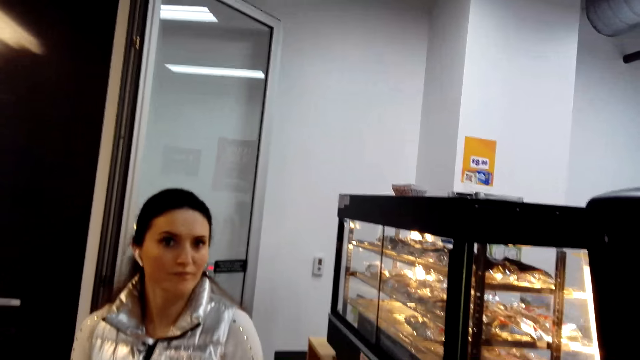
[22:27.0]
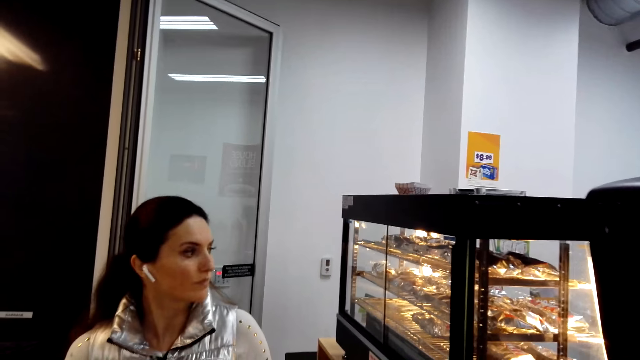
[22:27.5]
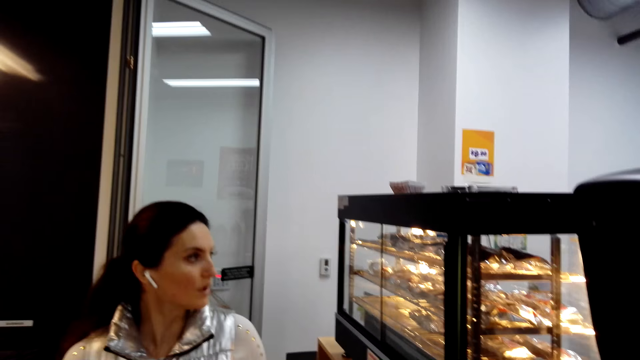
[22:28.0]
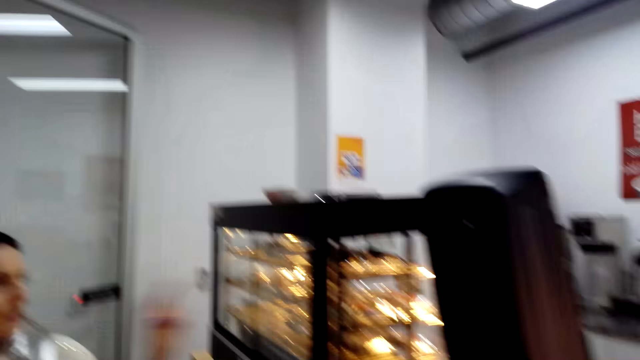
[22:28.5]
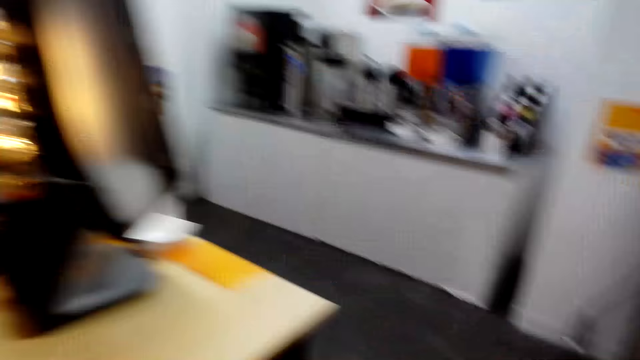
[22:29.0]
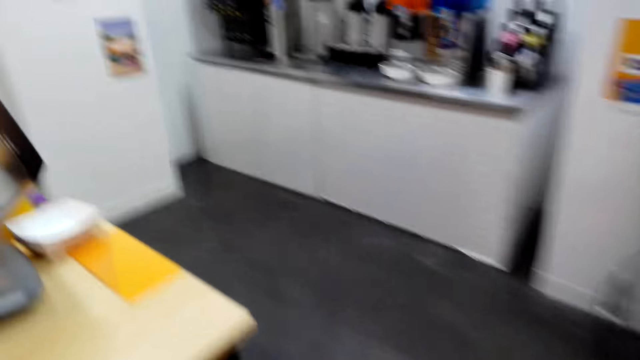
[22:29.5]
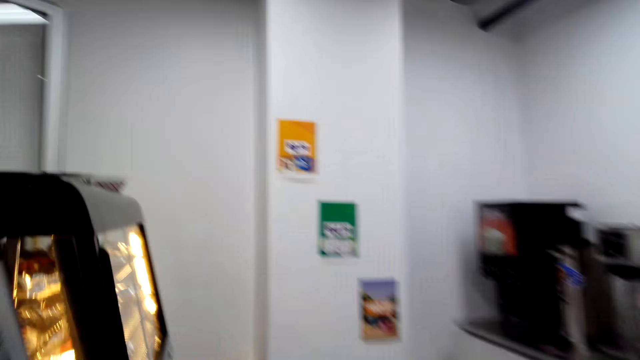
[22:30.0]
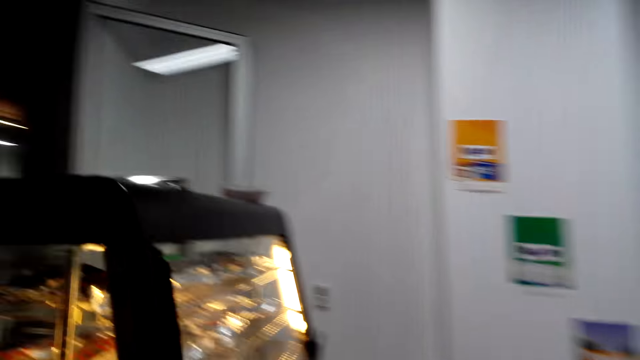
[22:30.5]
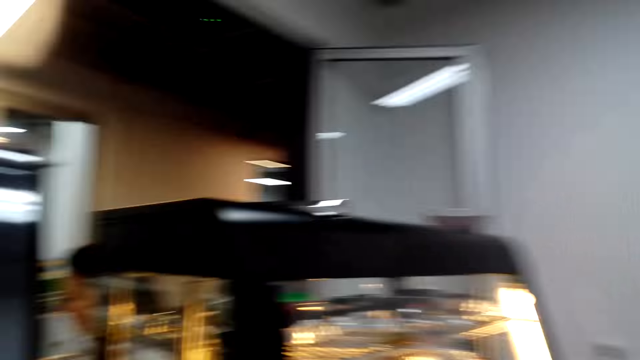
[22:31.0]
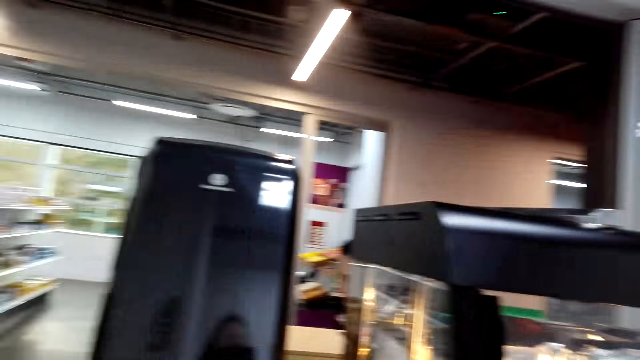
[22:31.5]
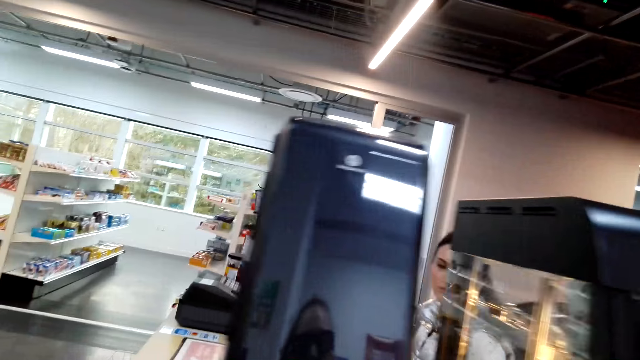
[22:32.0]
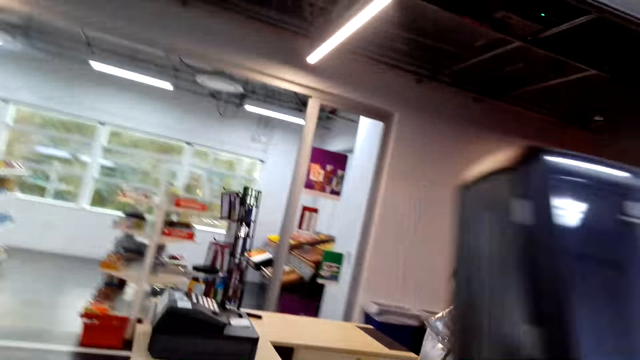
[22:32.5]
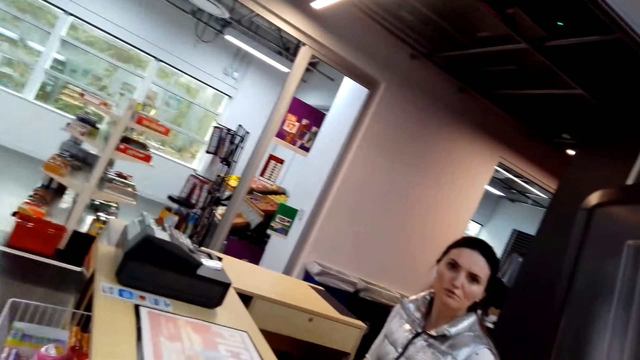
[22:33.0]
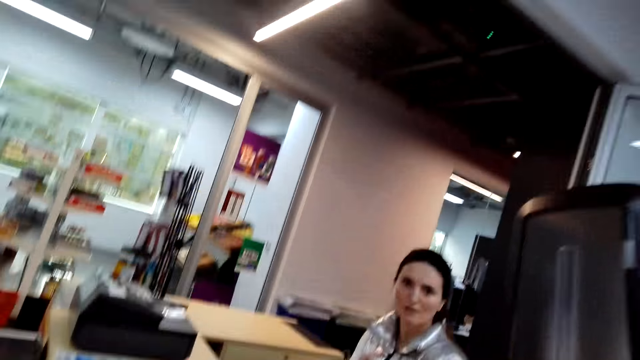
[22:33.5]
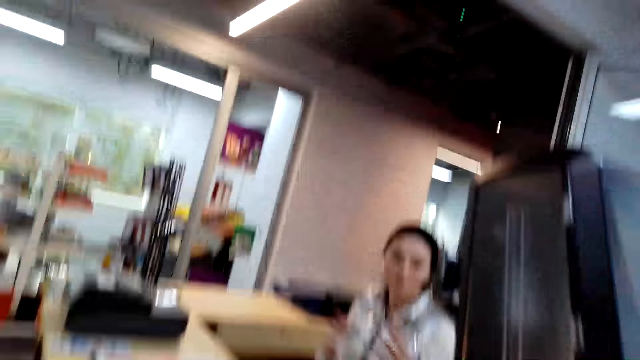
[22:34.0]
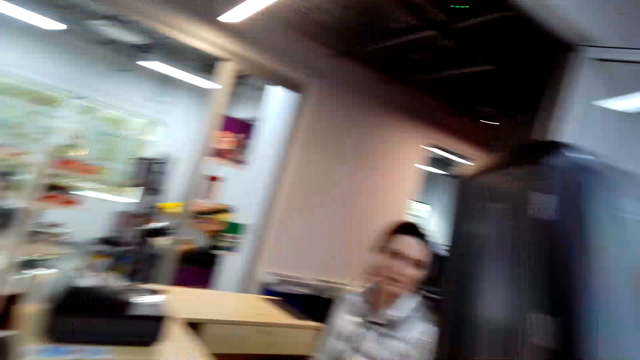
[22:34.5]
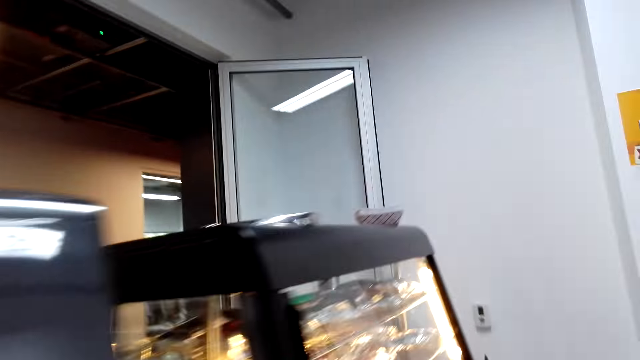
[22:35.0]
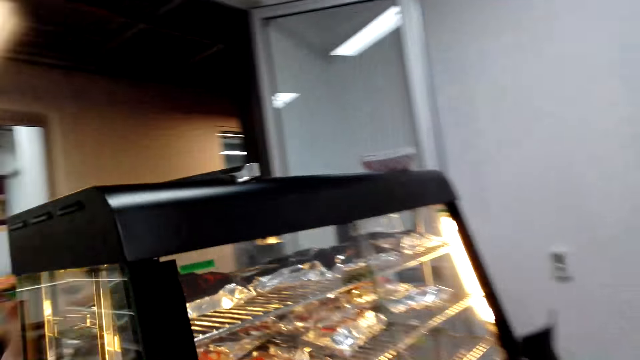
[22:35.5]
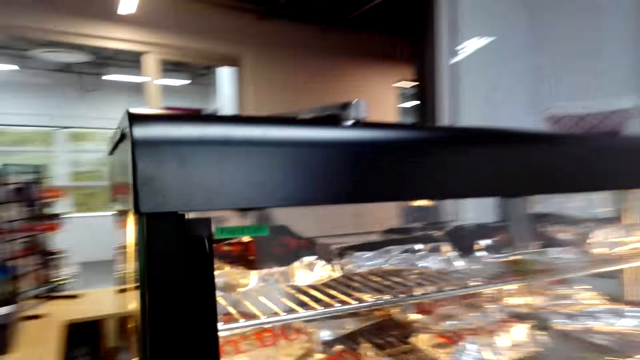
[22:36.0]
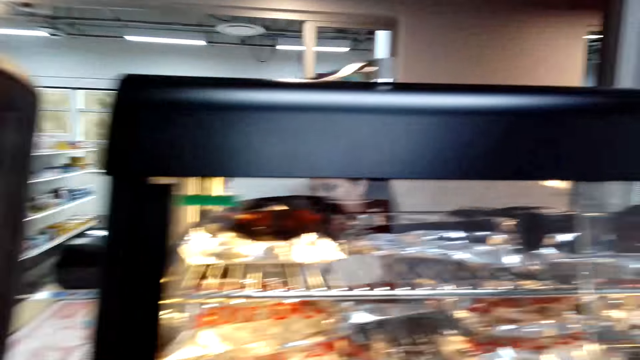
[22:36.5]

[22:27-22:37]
The woman points her left hand towards the glass food display cabinet. The camera wearer looks around. They walk around. The woman gestures at the camera wearer. The camera wearer looks around.

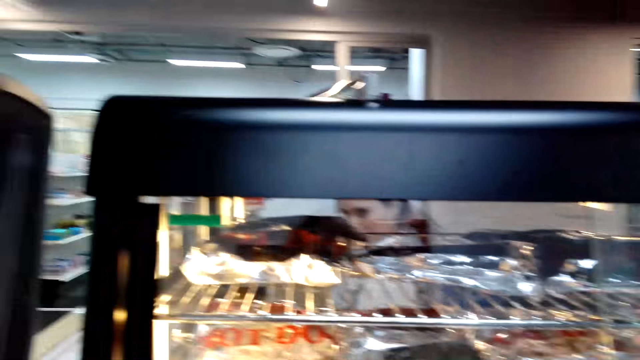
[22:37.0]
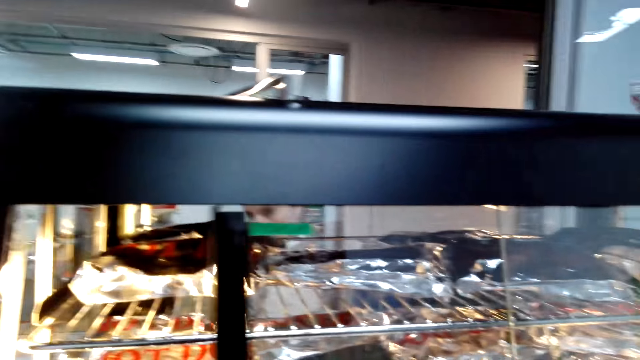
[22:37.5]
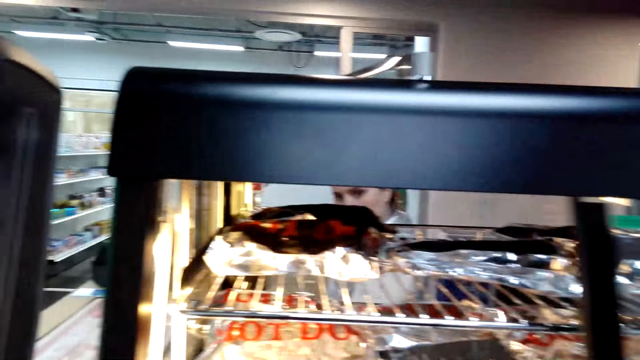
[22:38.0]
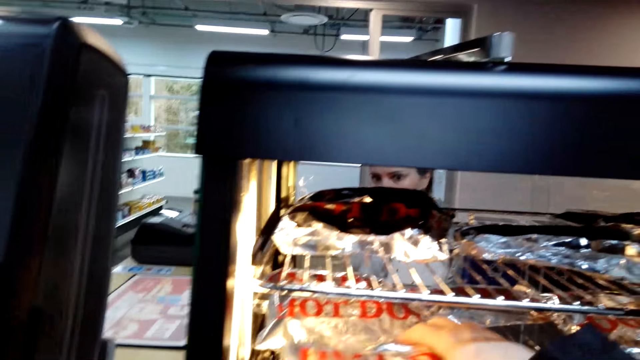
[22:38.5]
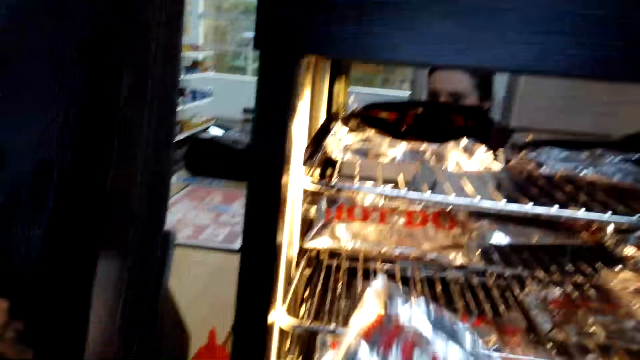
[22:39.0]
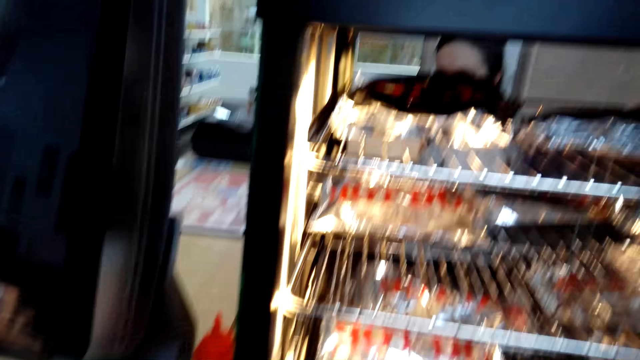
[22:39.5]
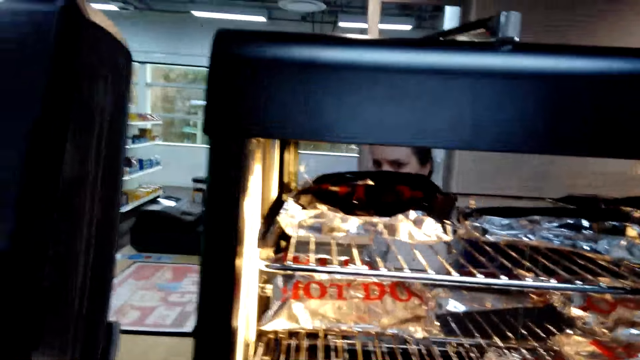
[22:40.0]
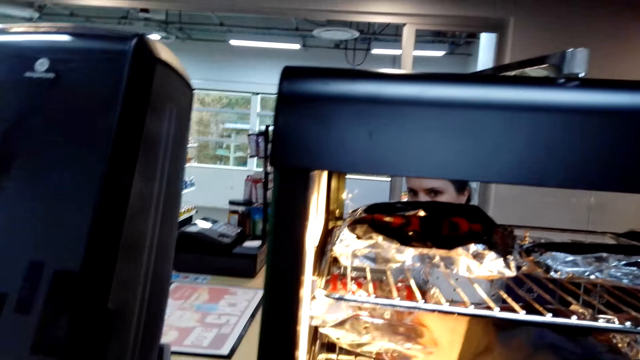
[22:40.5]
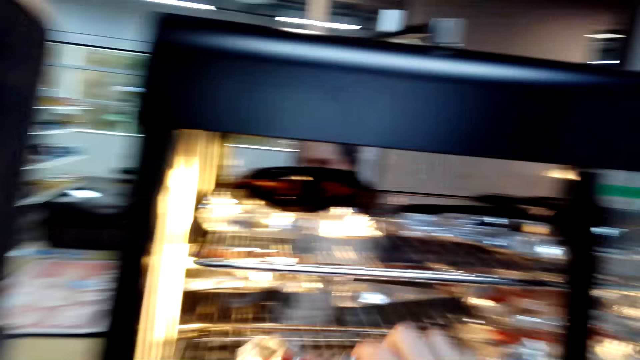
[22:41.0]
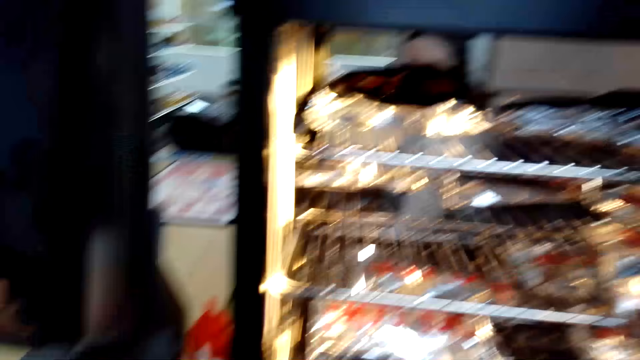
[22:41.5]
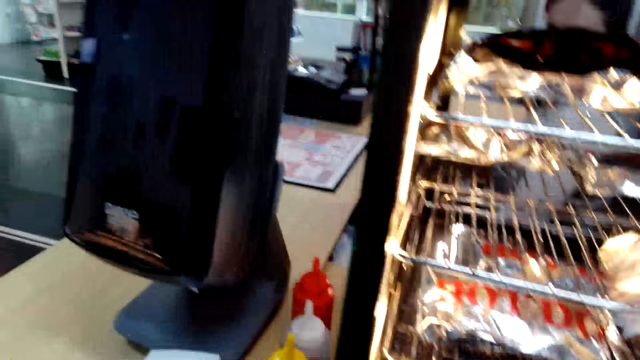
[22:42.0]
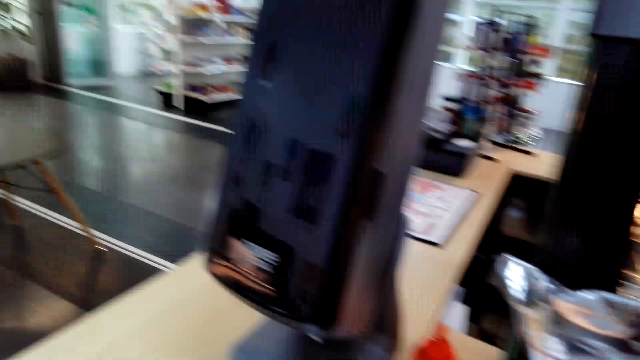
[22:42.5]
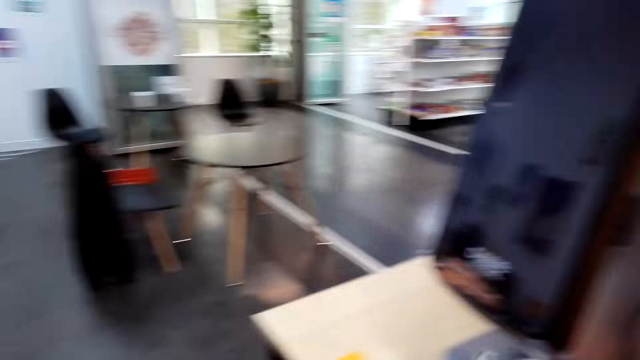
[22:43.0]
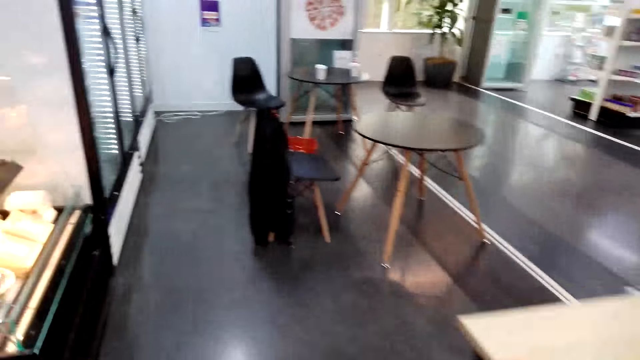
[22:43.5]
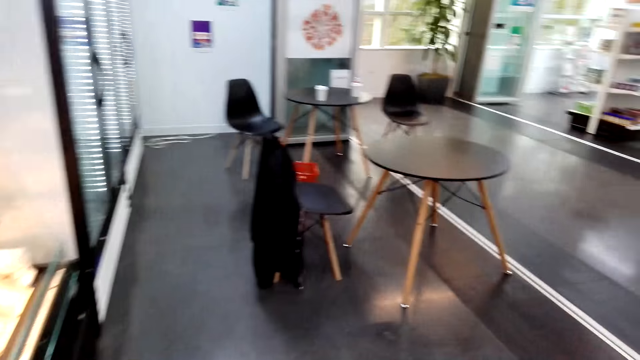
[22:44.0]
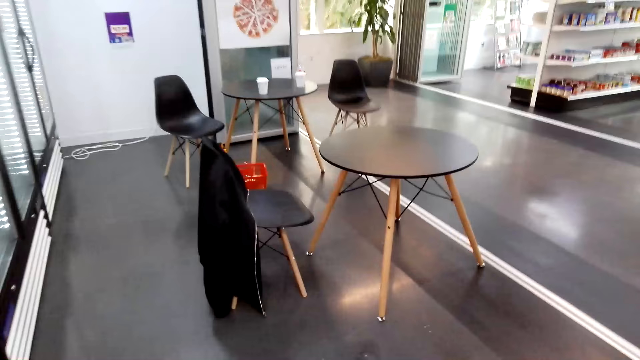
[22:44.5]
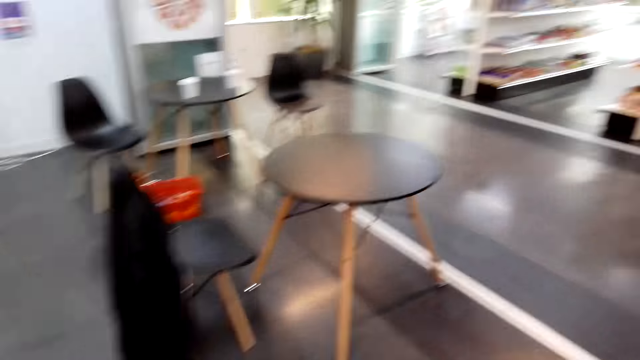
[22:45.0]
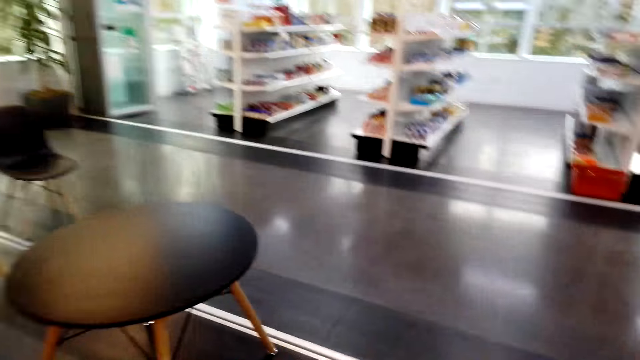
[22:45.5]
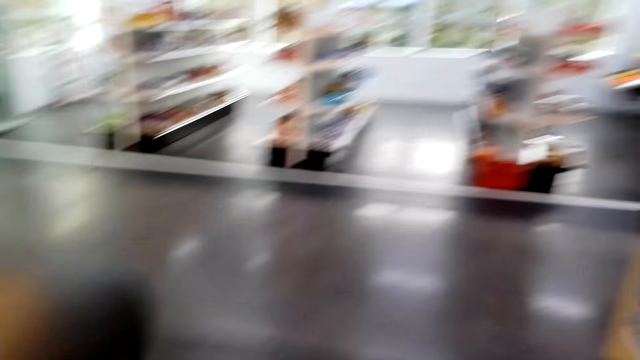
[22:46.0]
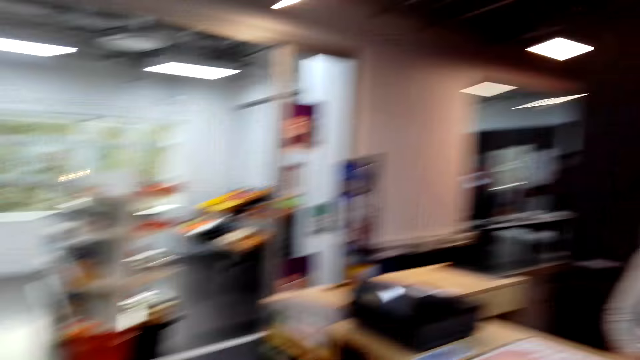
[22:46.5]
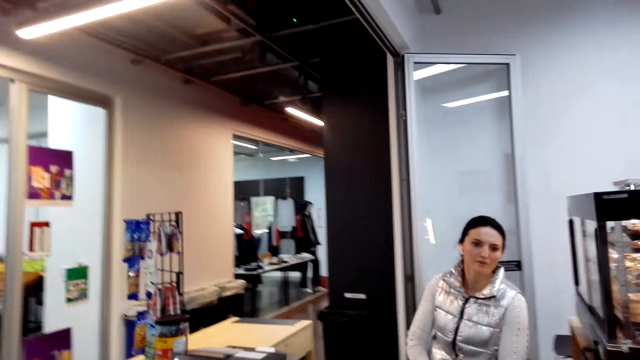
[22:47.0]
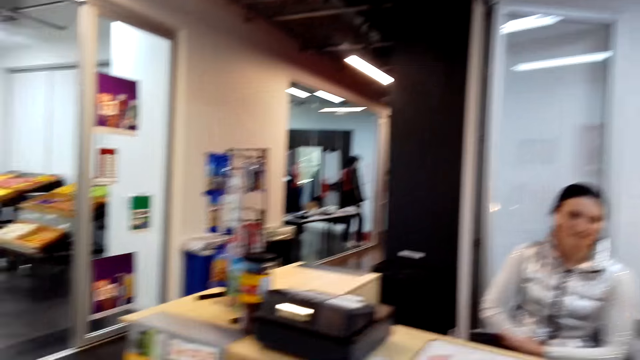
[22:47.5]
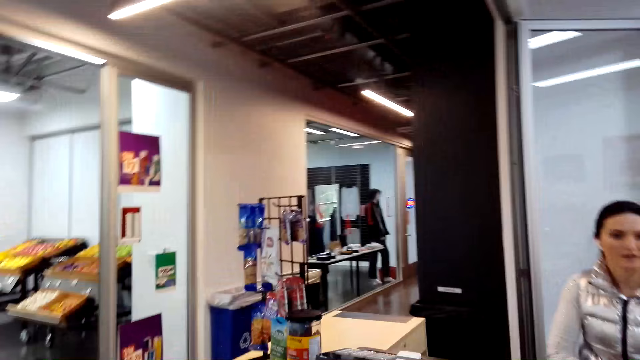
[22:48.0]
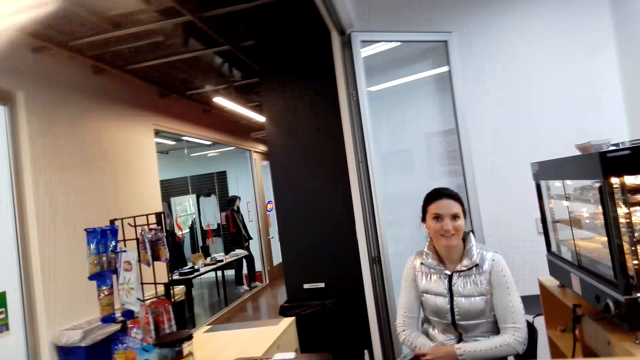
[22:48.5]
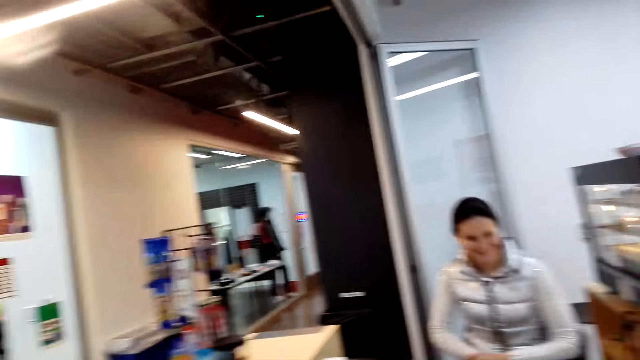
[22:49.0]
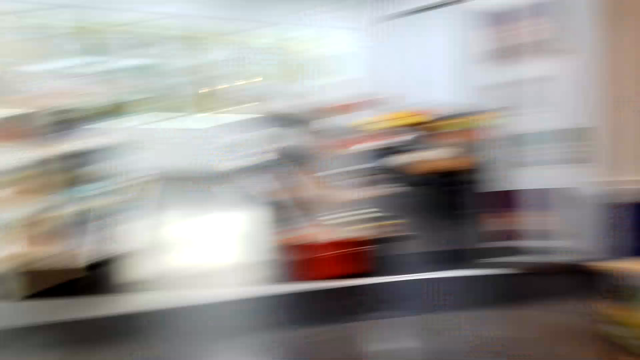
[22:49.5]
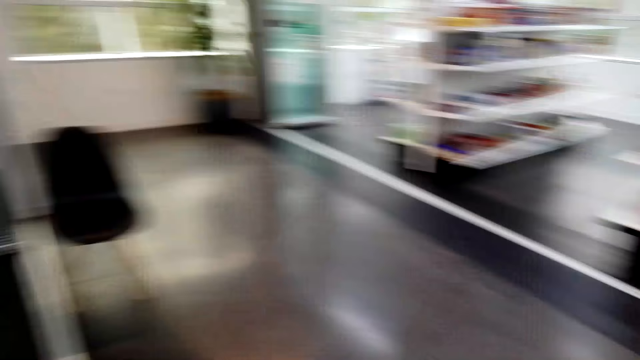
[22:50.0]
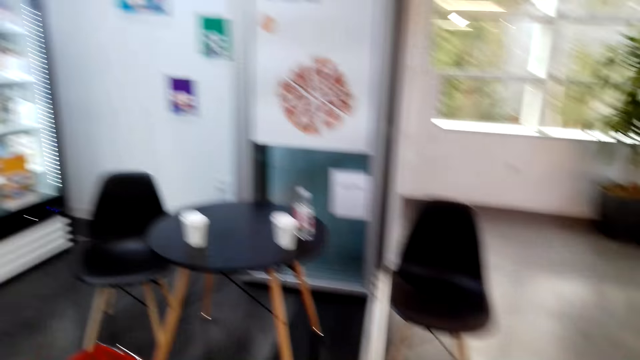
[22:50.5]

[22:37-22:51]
The camera wearer opens the glass food display cabinet on the counter with her right hand. She picks two food packs from the glass food display cabinet with her right hand. She closes the glass food display cabinet with her right hand. She turns. She walks towards the table.
